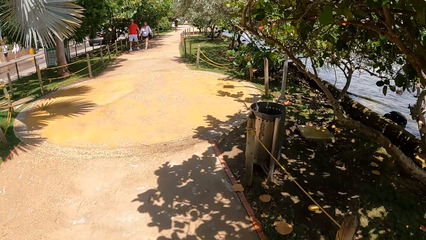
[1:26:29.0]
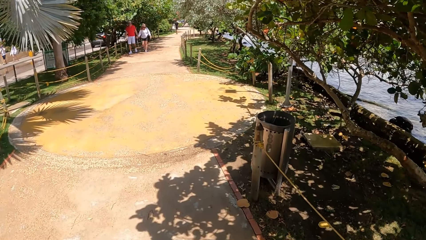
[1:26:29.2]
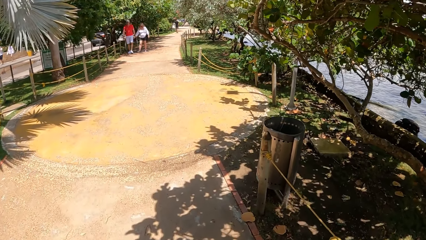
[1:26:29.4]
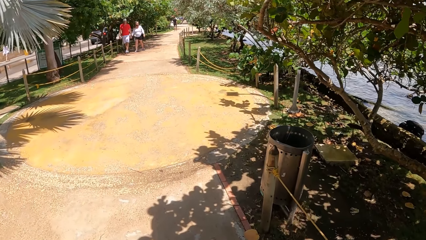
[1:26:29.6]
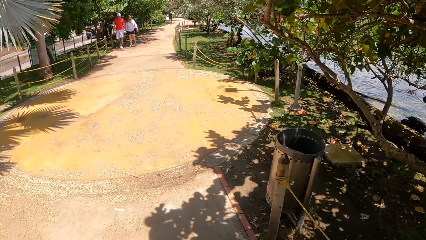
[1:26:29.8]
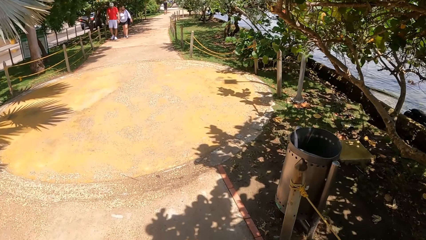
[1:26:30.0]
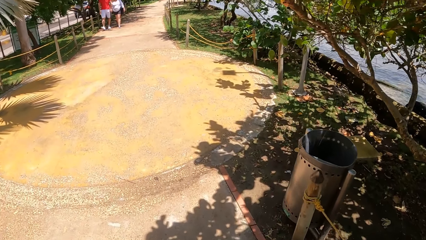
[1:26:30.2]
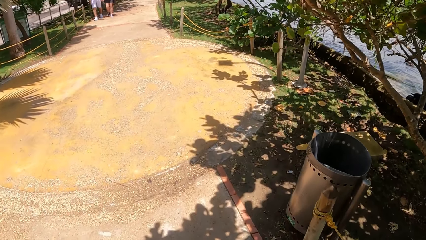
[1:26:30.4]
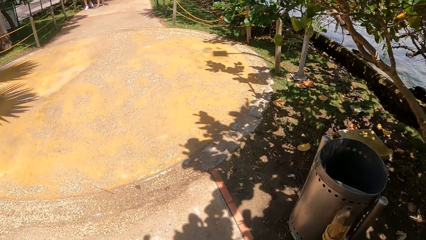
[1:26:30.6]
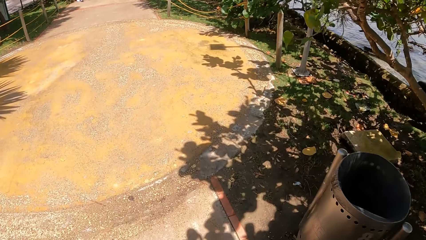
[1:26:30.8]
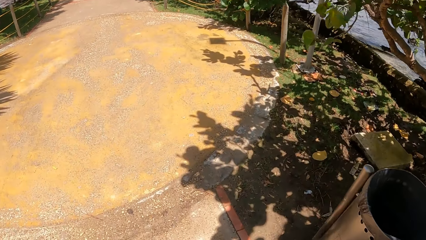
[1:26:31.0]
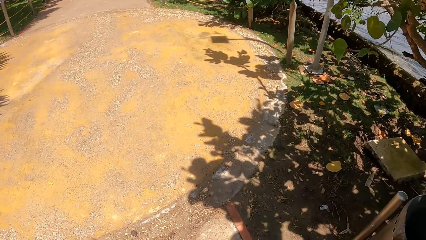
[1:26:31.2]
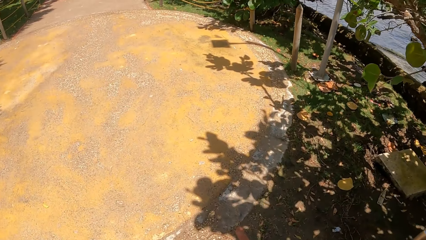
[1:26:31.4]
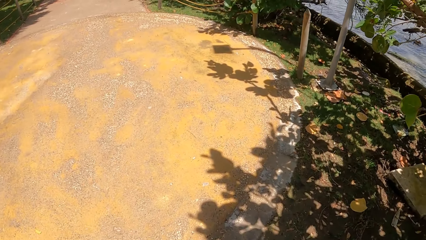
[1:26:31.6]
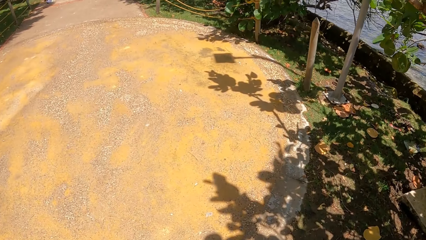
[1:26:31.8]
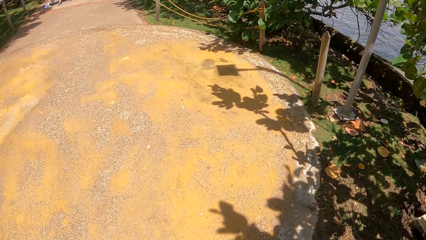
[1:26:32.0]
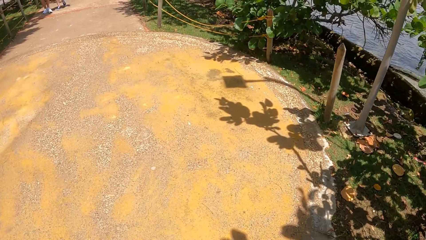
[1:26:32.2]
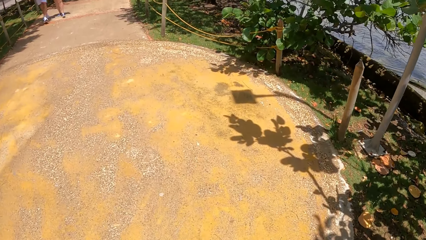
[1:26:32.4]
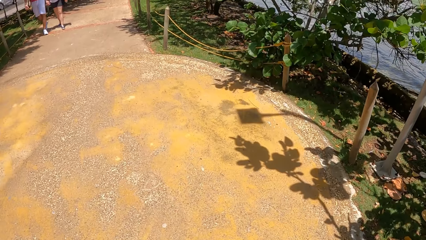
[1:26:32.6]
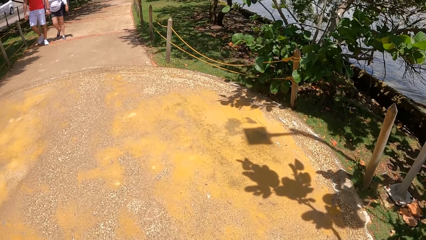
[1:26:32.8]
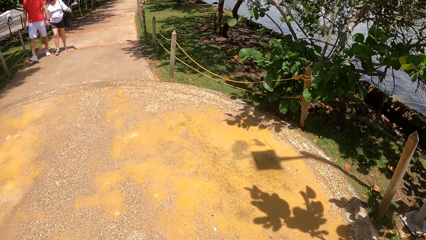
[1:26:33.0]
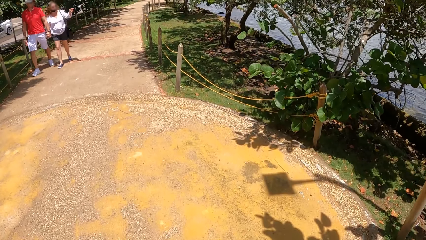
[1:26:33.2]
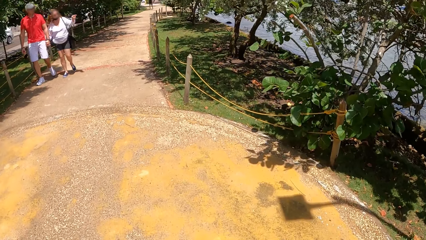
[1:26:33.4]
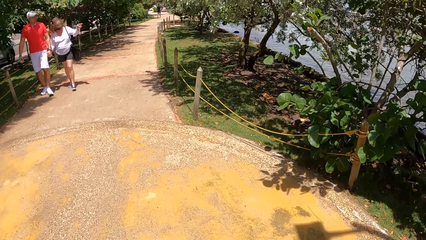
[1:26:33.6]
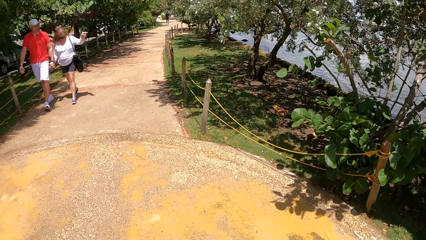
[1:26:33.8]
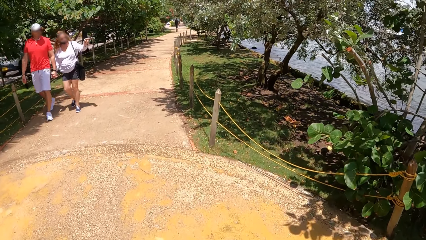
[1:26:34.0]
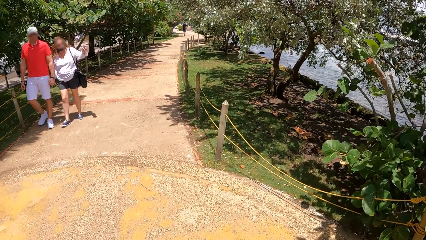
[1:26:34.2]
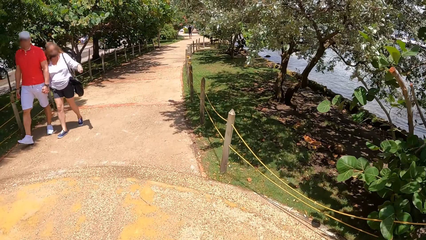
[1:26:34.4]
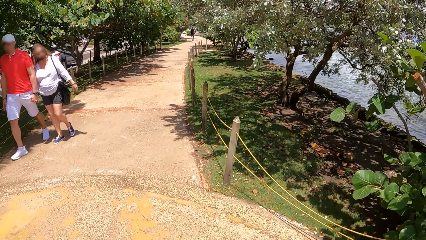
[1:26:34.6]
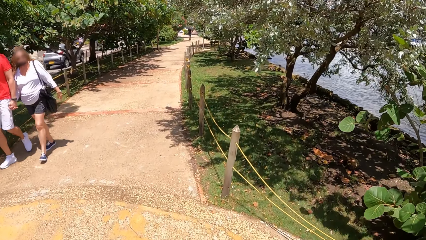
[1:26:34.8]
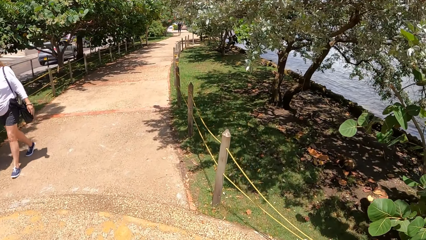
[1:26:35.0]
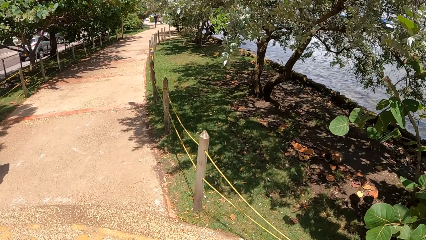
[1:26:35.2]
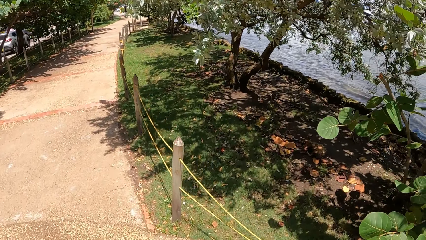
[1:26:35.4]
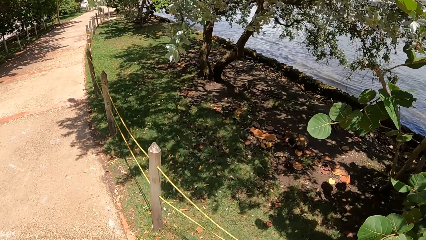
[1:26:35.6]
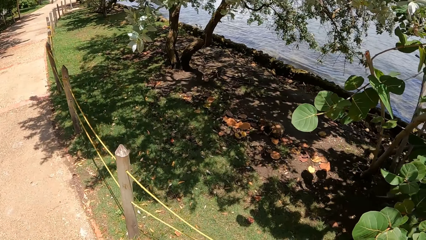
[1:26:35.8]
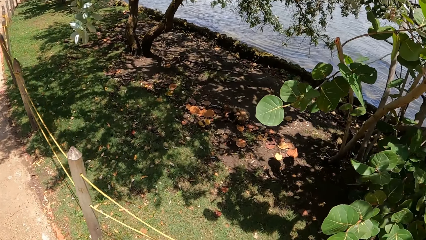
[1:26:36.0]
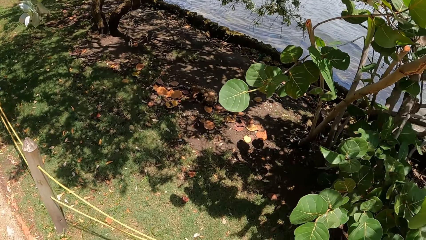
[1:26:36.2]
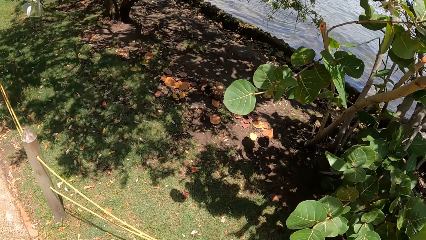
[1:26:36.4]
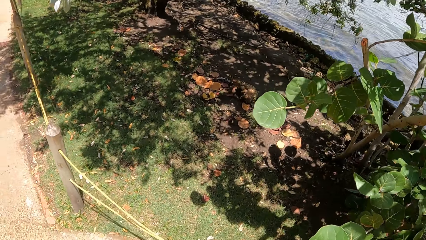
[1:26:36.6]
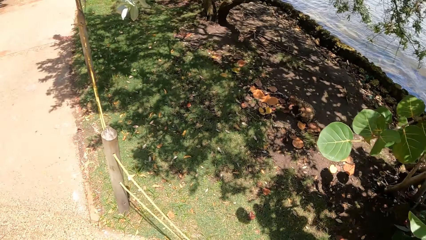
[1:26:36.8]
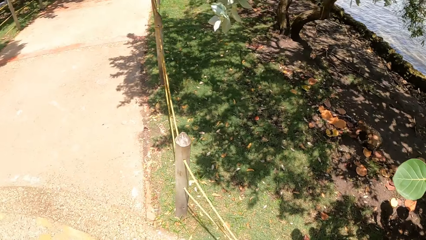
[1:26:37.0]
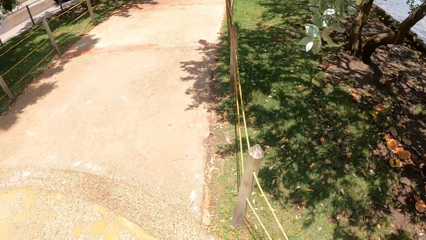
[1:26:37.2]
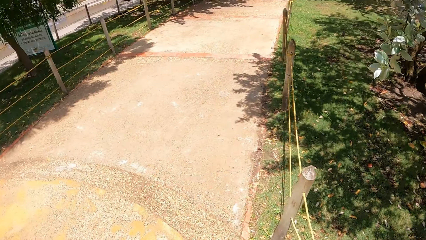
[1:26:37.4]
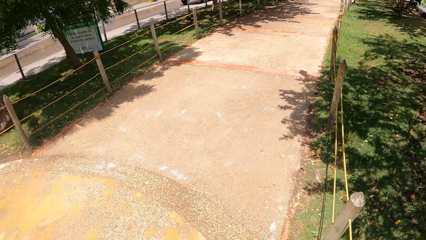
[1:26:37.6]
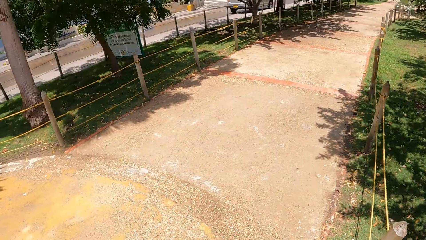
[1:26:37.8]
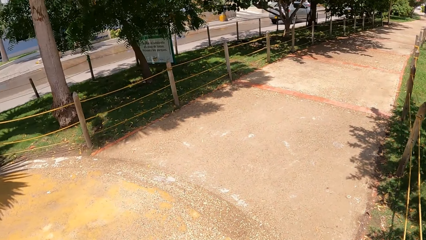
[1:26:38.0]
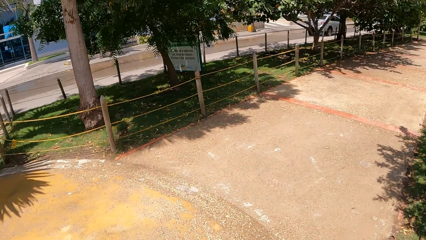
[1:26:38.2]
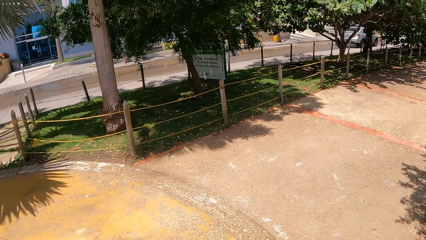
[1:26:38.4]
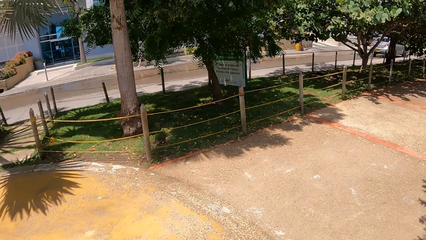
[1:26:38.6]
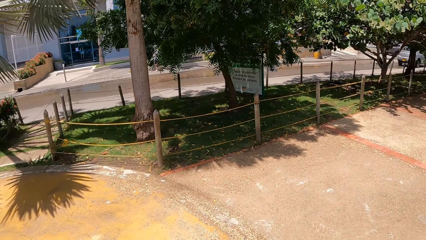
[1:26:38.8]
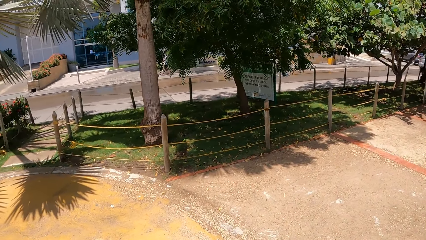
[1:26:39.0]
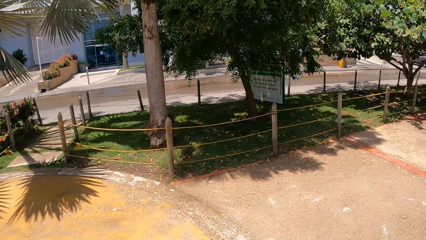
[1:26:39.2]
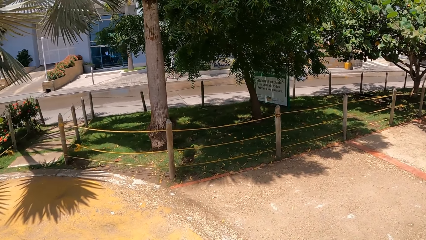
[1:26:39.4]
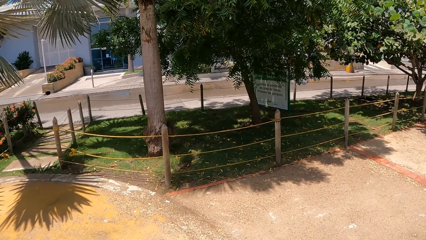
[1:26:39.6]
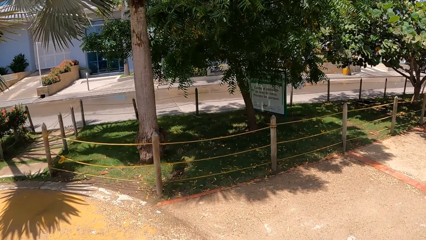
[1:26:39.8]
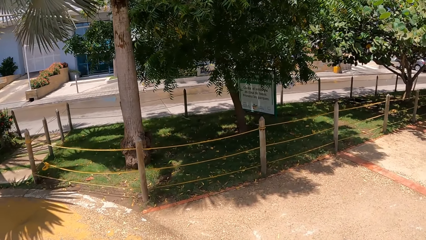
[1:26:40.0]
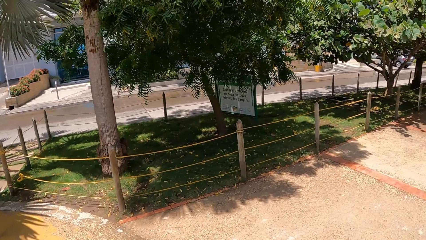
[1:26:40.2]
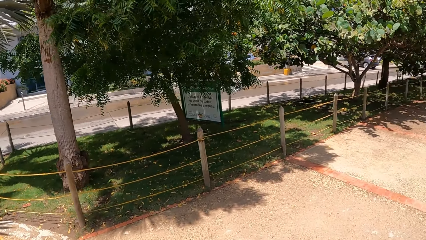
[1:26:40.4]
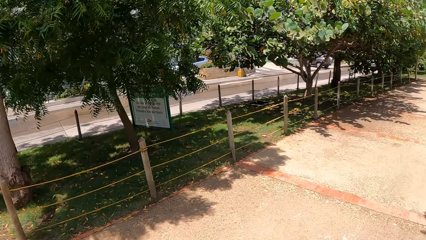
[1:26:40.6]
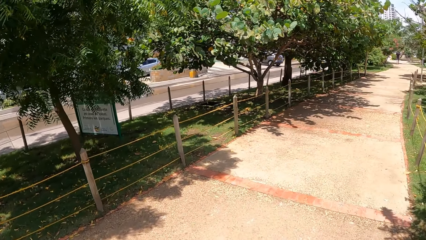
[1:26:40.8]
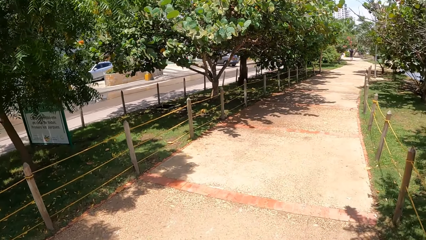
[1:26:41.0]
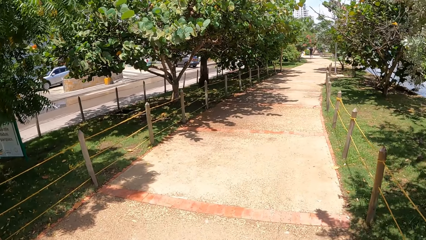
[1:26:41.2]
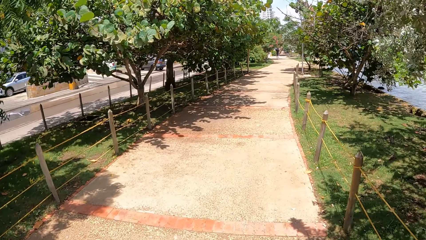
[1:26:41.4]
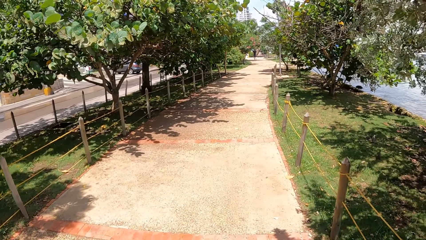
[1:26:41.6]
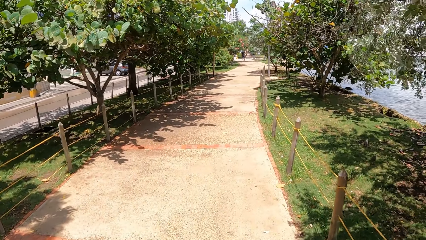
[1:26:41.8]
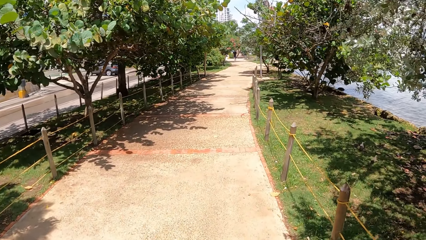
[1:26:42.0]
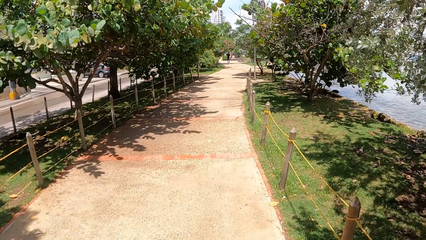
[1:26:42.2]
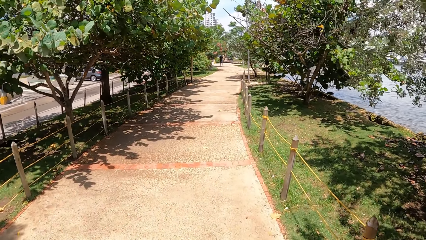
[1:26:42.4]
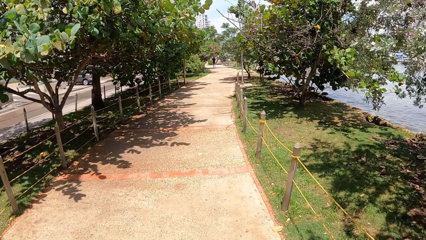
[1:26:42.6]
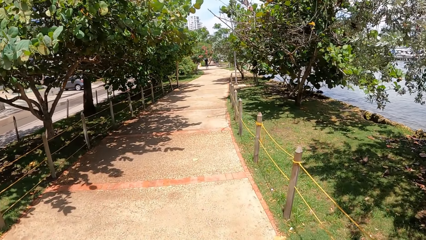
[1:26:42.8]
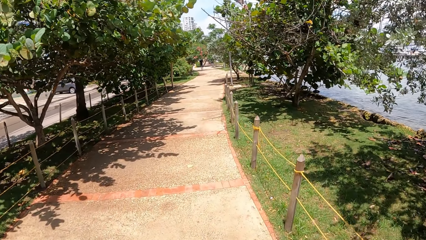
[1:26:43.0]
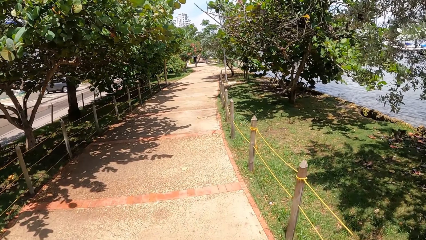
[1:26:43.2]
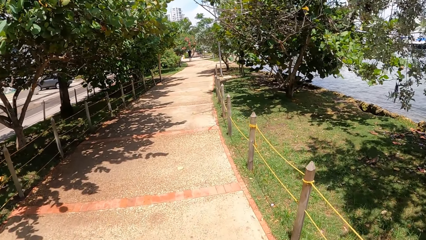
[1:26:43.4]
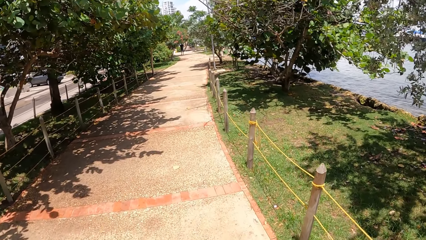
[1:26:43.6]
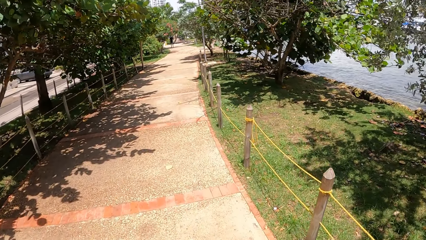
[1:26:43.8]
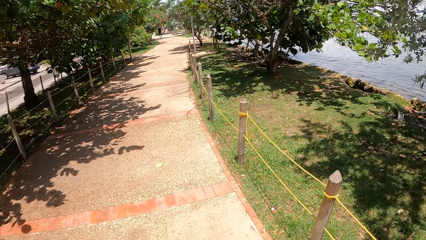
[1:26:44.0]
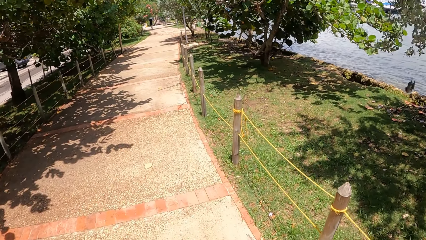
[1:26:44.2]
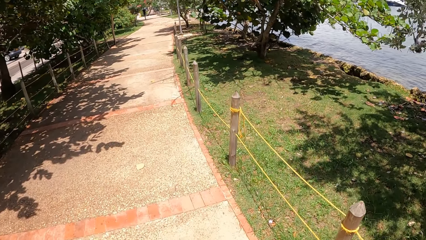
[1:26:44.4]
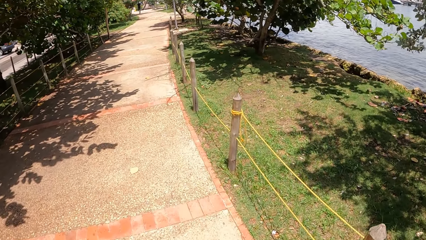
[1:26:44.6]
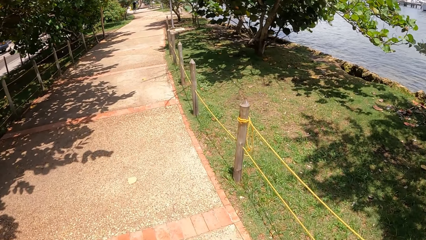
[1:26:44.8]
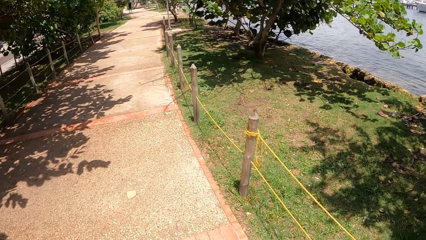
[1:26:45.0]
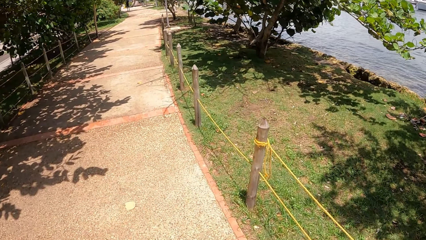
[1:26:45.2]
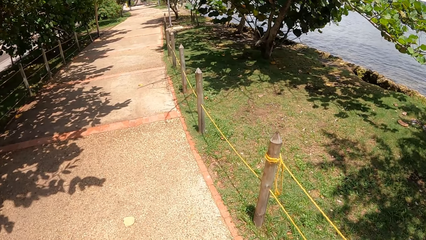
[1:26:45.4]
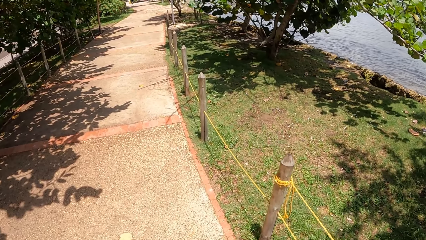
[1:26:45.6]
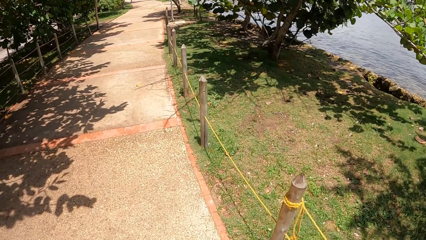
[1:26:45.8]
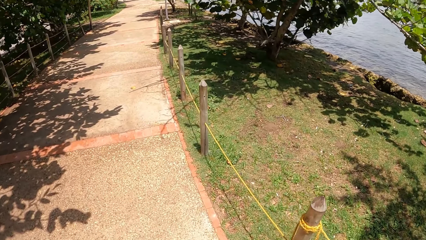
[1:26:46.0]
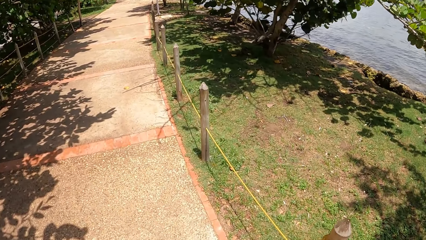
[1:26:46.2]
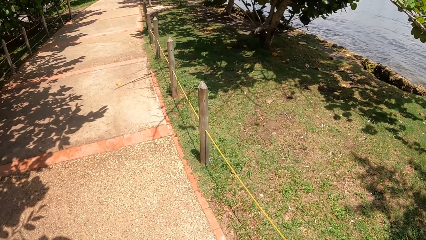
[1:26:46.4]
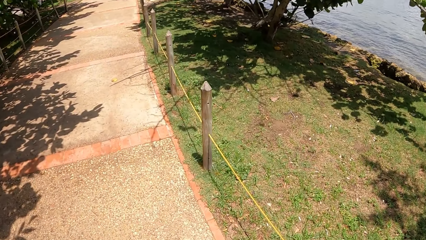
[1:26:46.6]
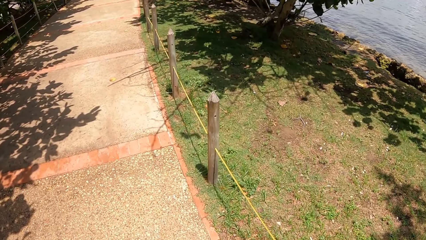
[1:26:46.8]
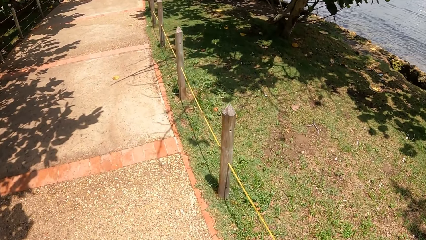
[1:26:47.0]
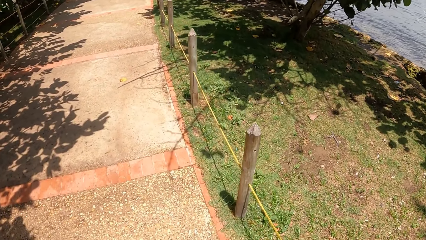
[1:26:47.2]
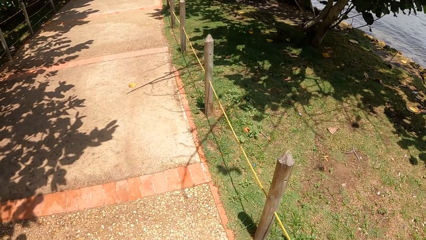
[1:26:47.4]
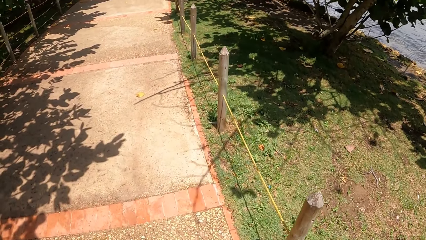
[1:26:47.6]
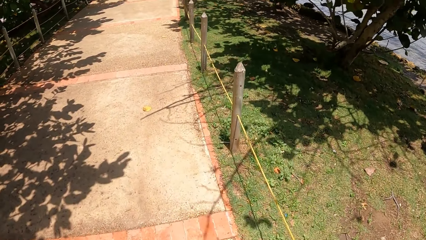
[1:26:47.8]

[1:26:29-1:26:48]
The camera wearer looks around. They walk with the dog on the sidewalk.
